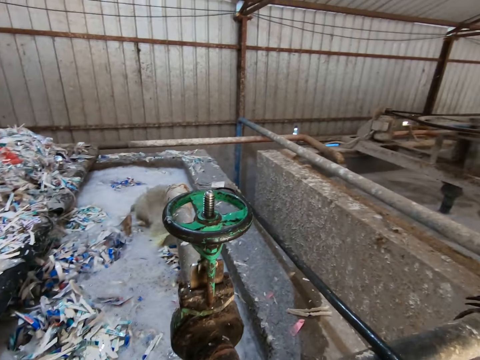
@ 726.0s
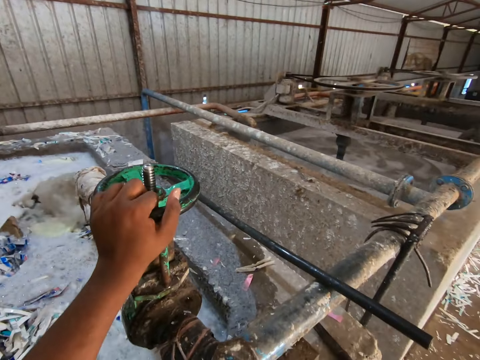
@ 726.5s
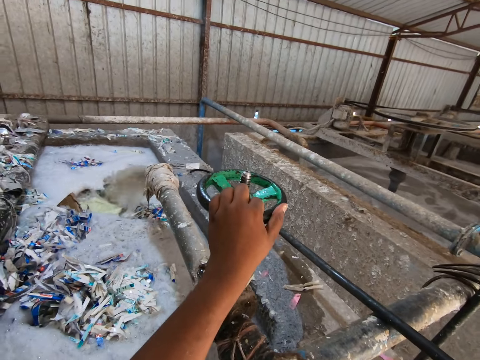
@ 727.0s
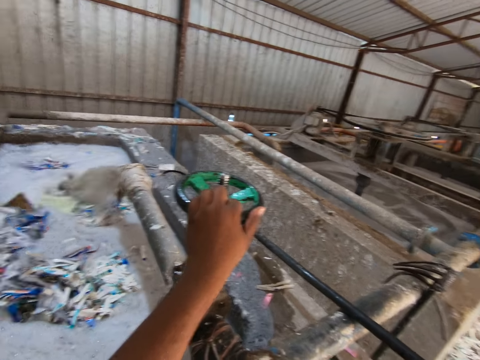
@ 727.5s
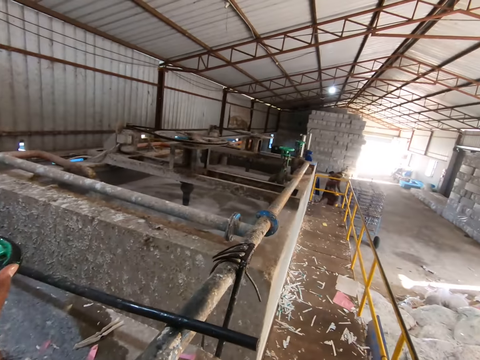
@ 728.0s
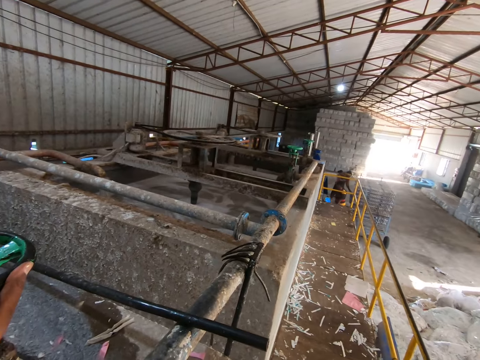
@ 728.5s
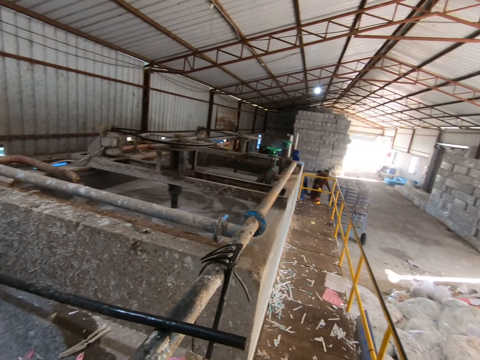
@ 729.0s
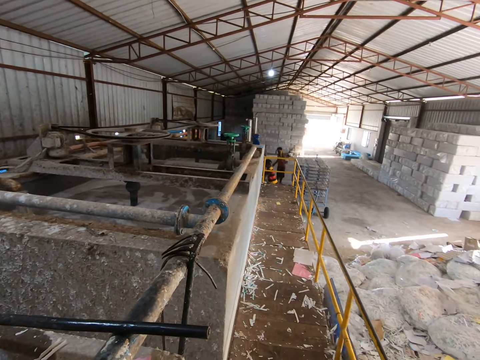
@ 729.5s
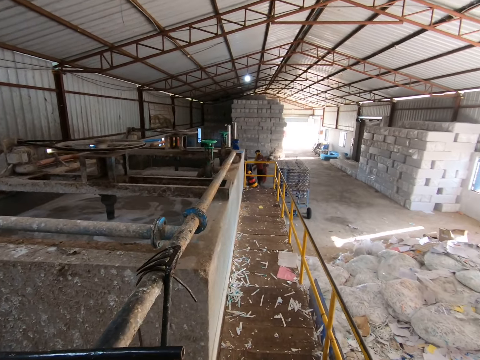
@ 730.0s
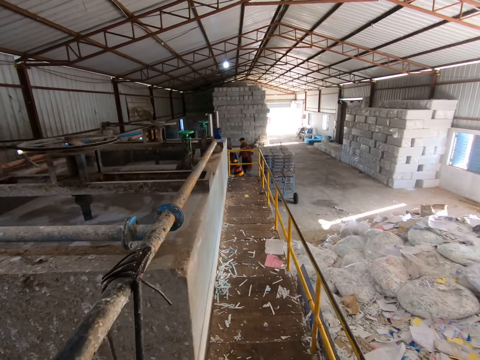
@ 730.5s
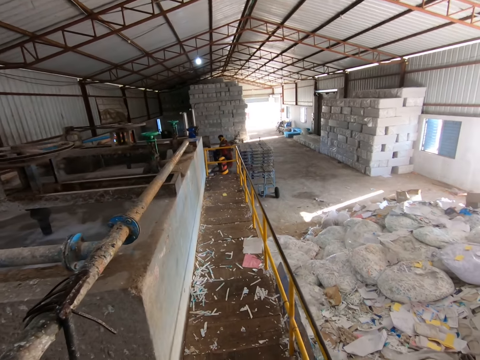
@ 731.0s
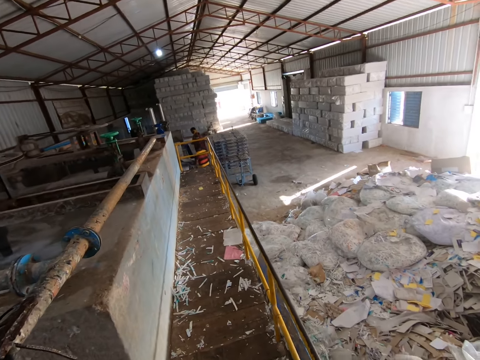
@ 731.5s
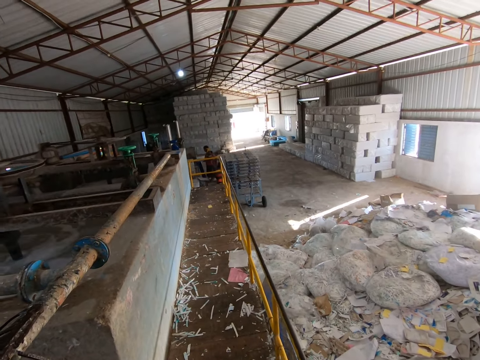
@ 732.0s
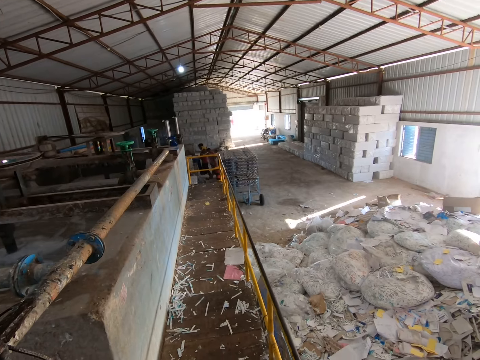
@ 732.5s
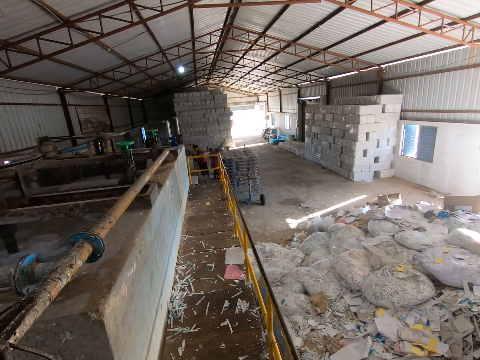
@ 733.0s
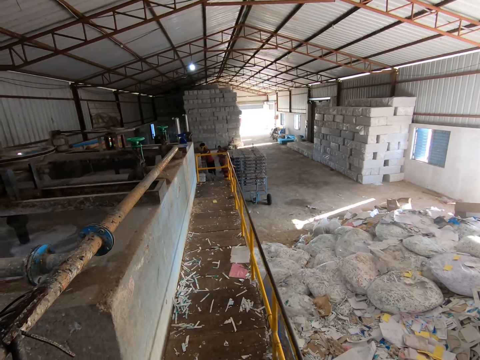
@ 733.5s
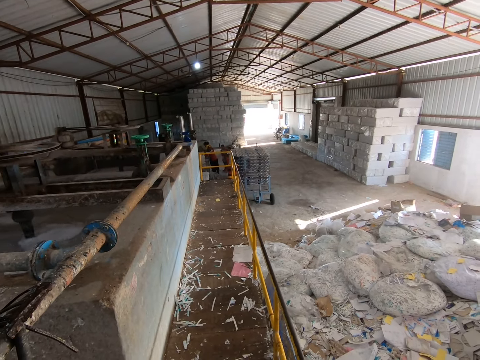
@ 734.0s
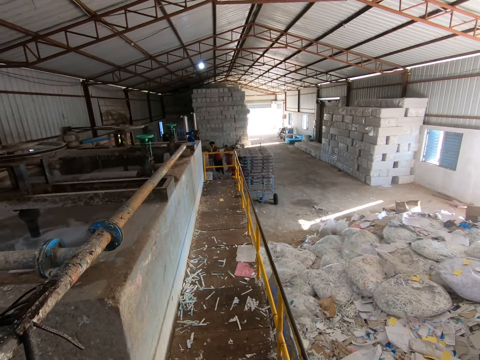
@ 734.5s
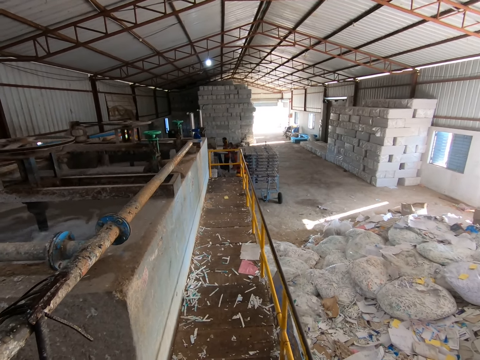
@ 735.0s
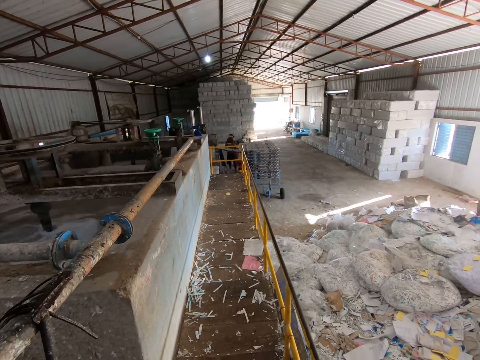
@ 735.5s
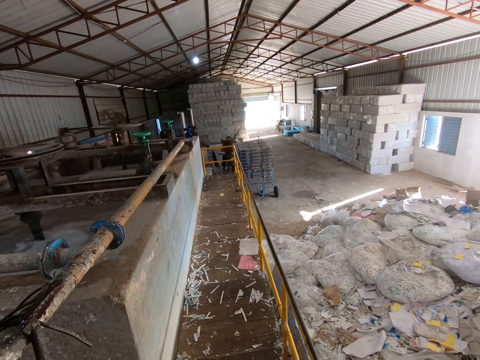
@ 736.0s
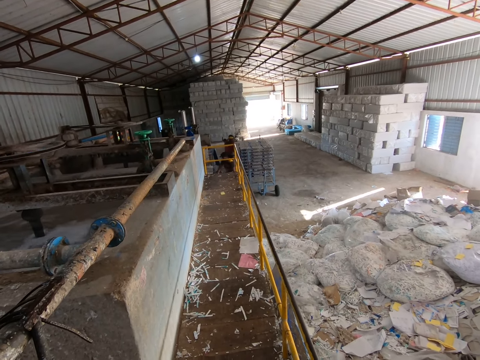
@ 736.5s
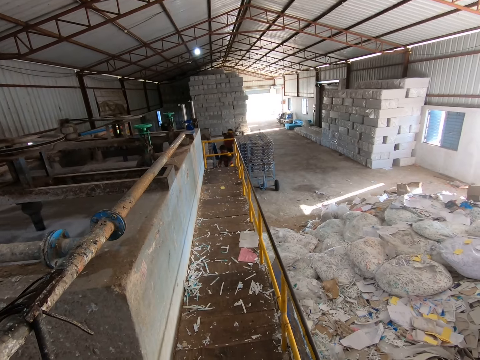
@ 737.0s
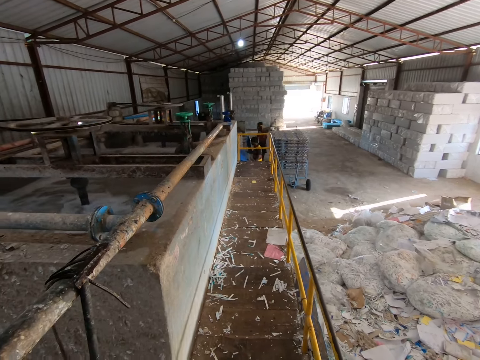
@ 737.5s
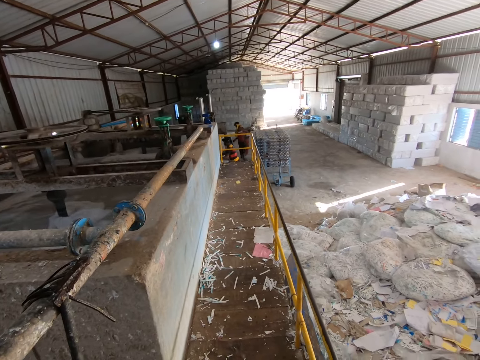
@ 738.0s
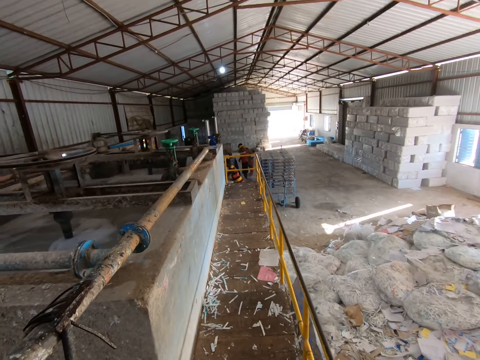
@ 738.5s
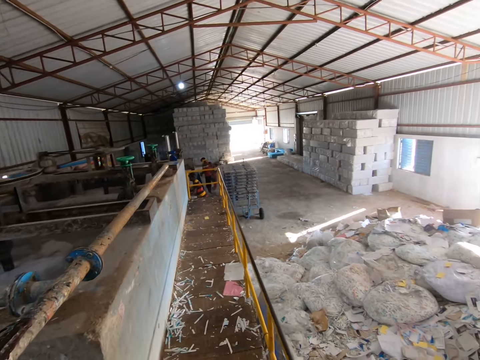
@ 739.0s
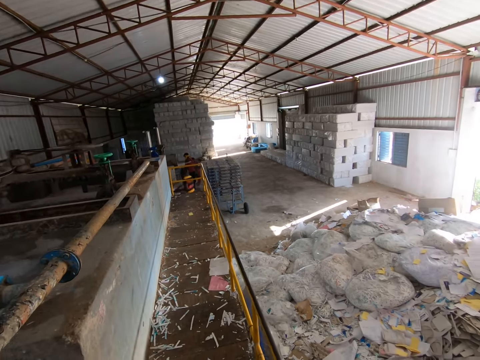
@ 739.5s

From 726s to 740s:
The camera wearer holds the tap handle using his left hand. He touches a pipe wheel with his left hand. A man removes a tray of egg cartons from the egg carton making machine with his hands. The camera wearer looks around. The man places the tray of egg cartons in the shelf with his hands. Another man removes a tray of egg cartons from the egg carton making machine with his hands. The other man places the tray of egg cartons in the shelf with his hands. The first man picks a tray from the ground with his hands.

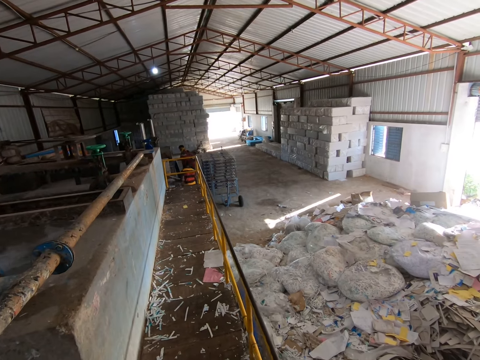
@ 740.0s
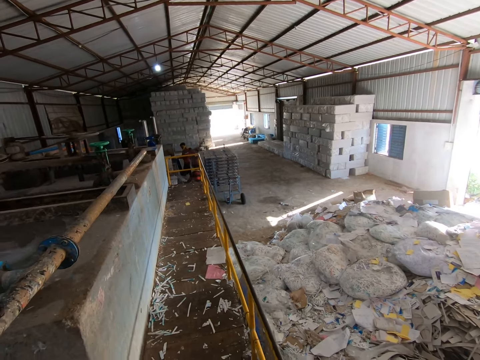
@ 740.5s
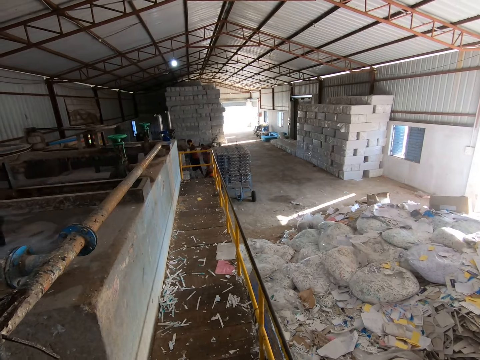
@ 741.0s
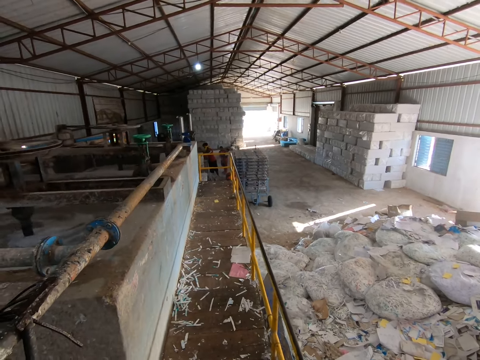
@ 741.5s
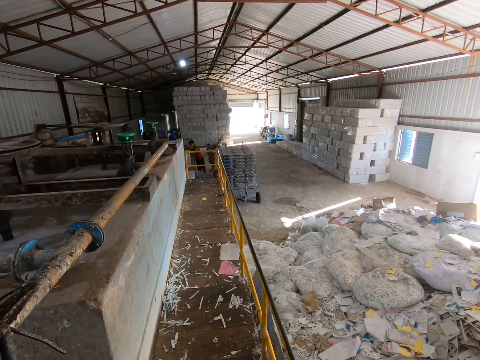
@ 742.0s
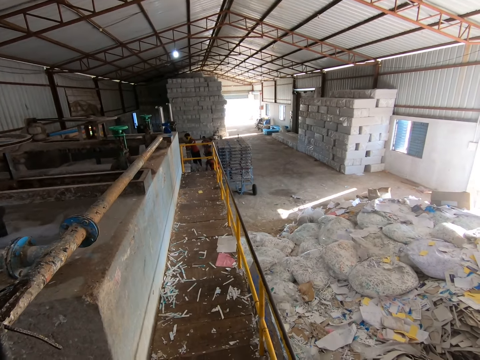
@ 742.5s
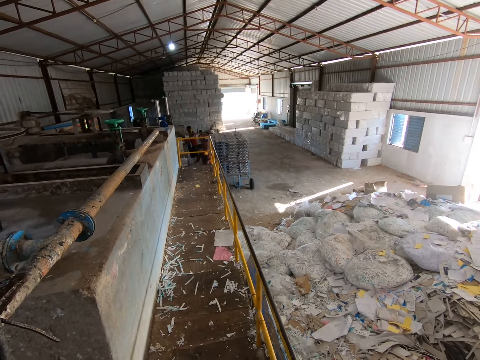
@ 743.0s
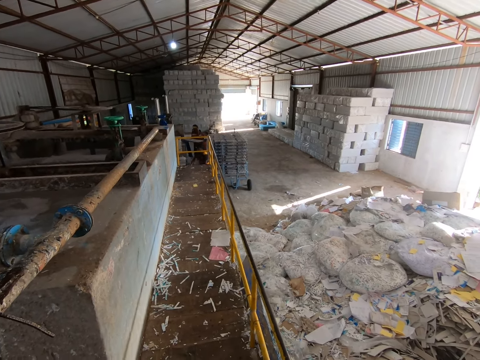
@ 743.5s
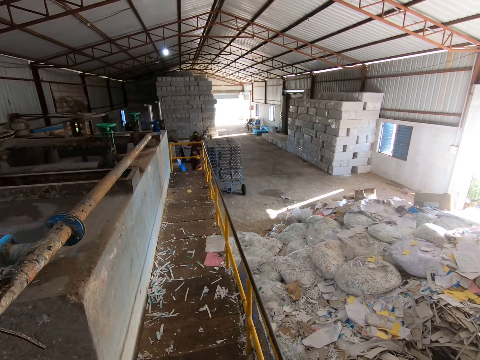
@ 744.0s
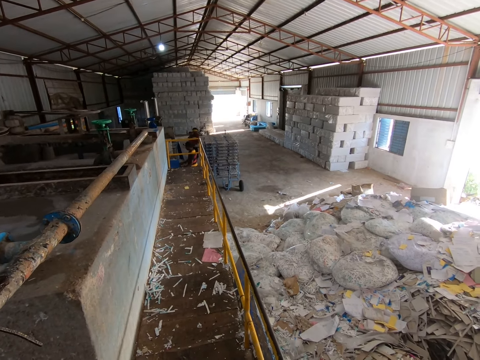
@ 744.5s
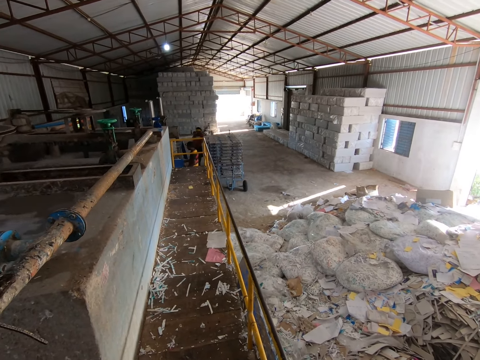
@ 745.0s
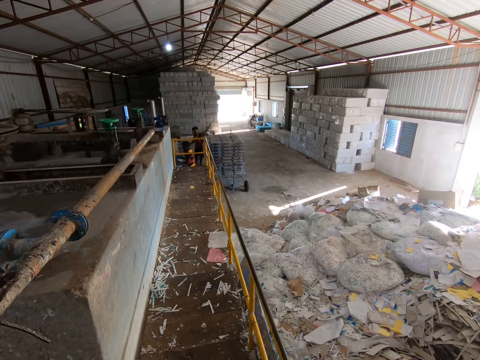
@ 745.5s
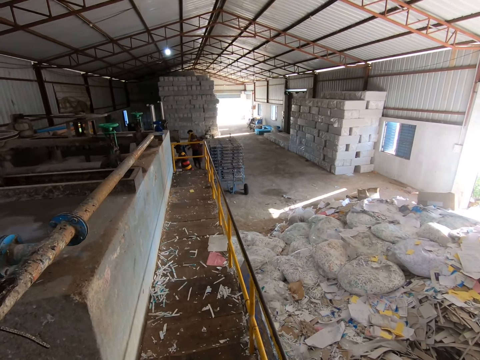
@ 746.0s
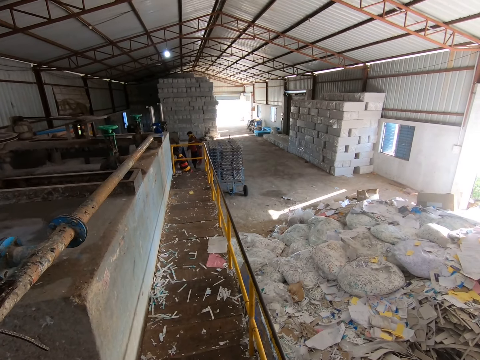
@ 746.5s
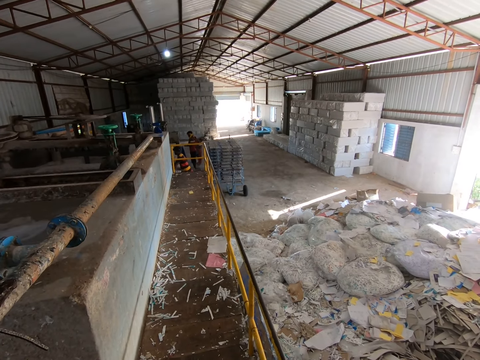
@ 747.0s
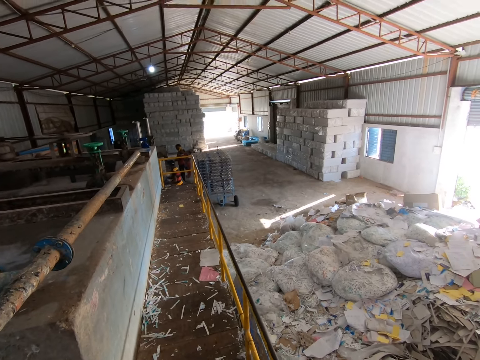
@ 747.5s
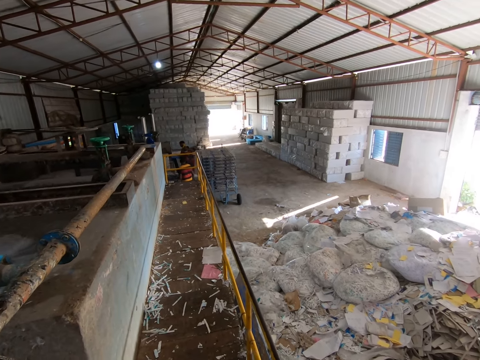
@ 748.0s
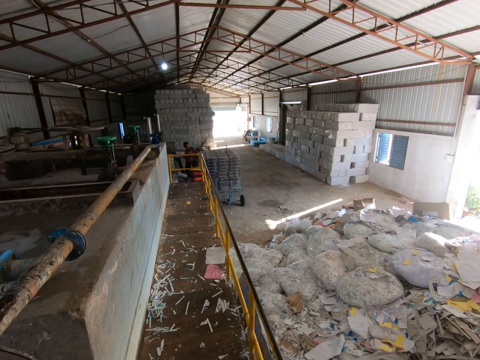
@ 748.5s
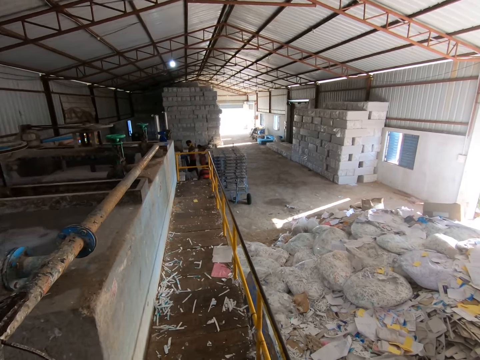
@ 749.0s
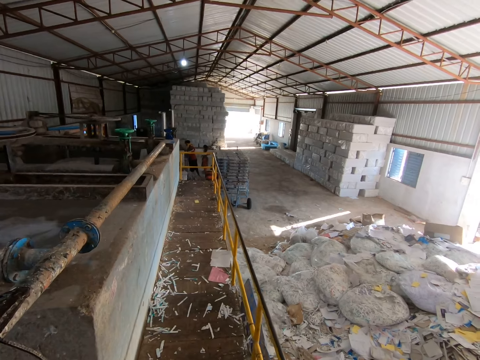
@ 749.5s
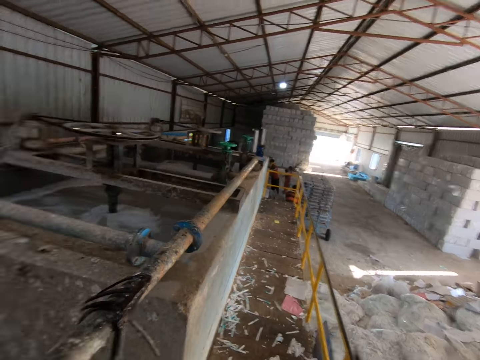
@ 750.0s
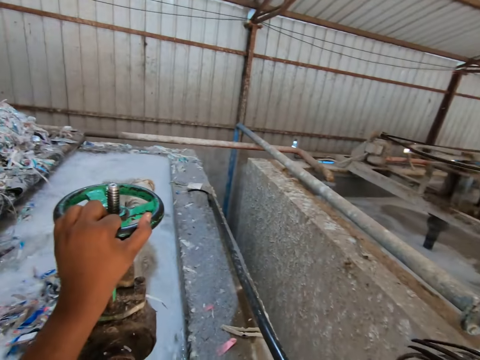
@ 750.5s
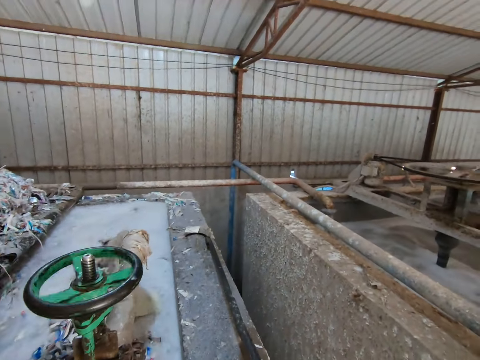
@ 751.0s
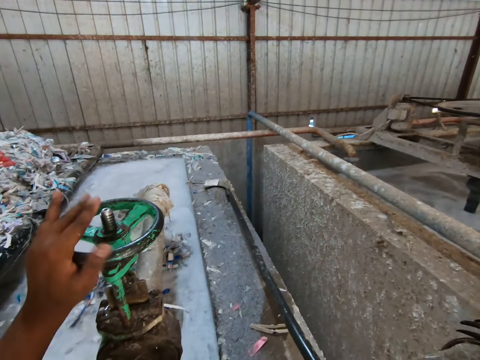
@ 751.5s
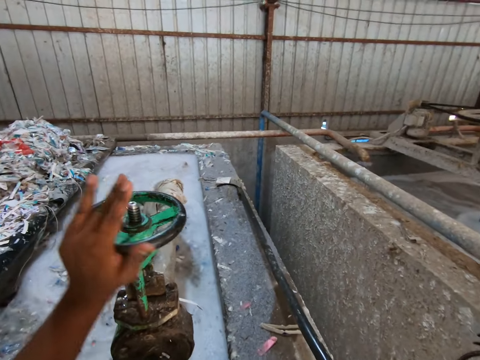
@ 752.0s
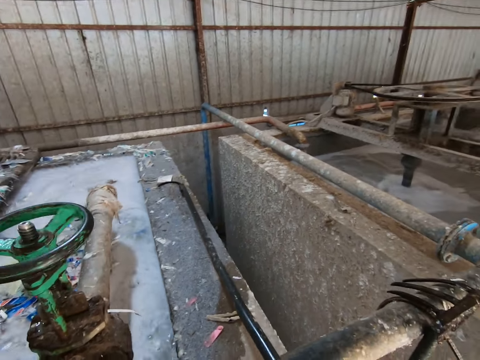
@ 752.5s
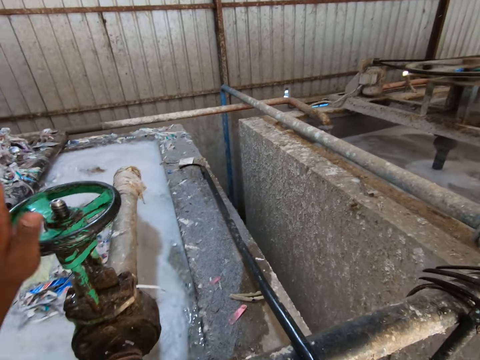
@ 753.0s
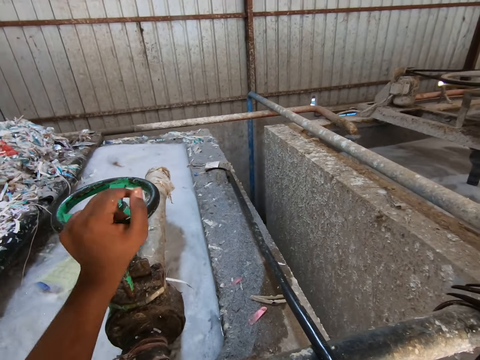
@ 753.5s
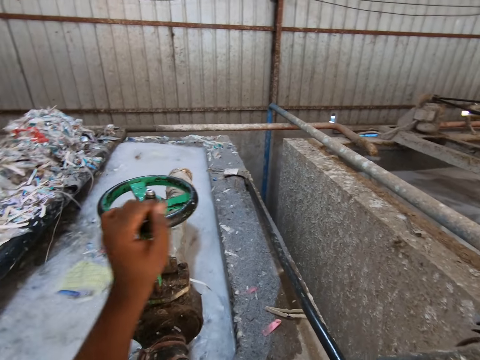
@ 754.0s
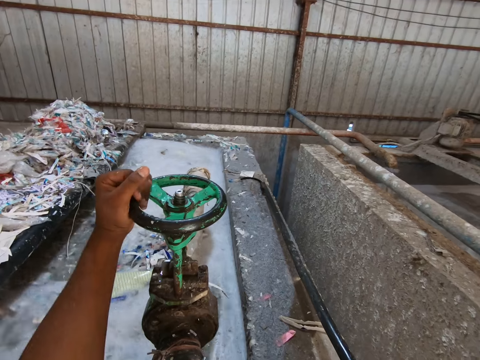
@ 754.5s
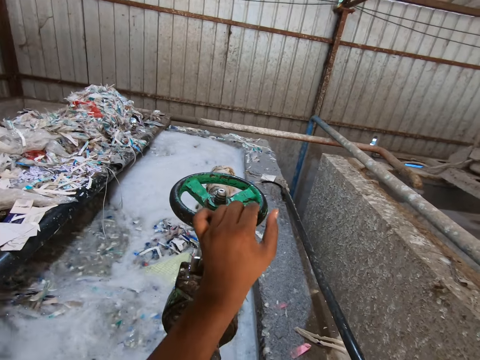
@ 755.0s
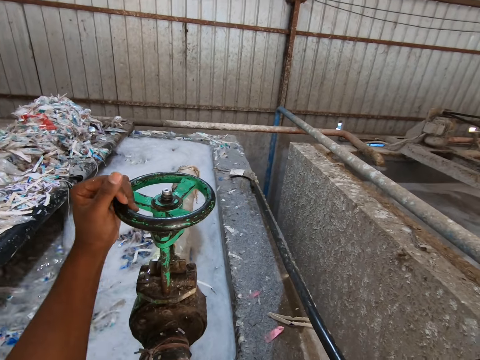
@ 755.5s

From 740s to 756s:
A man places the tray of egg cartons in the shelf with his hands. Another man removes a tray of egg cartons from the egg carton making machine with his hands. The first man picks a tray from the ground with his hands. The other man places the tray of egg cartons in the shelf with his hands. The first man inserts the tray into the egg carton making machine with his hands. The other man picks a tray from the ground with his hands. The first man removes the tray of egg cartons from the egg carton making machine with his hands and places the tray of egg cartons in the shelf with his hands. The camera wearer turns the pipe wheel with his left hand.
